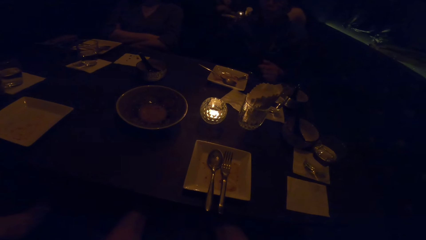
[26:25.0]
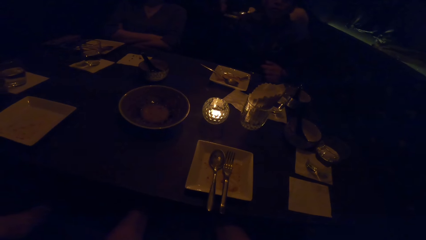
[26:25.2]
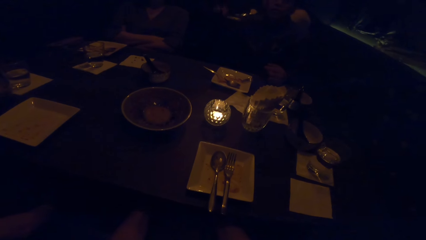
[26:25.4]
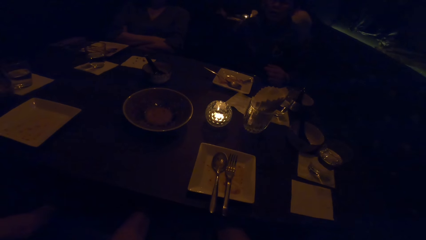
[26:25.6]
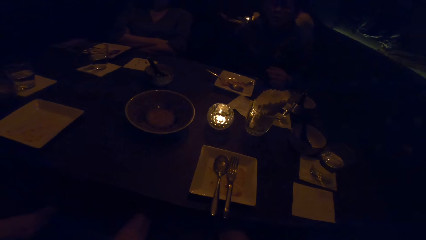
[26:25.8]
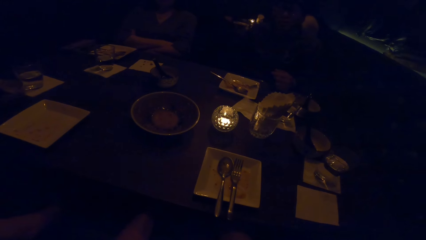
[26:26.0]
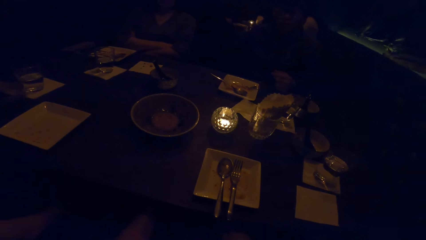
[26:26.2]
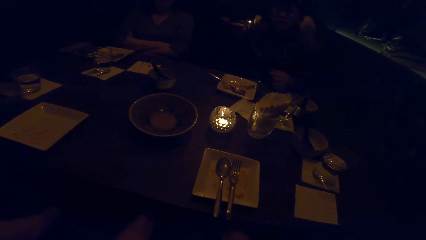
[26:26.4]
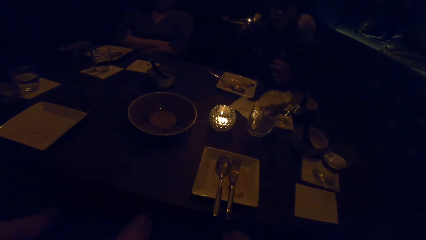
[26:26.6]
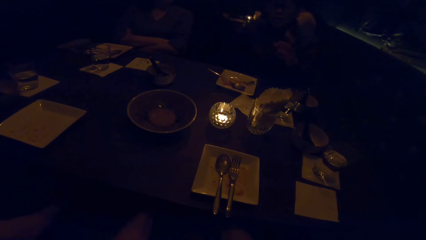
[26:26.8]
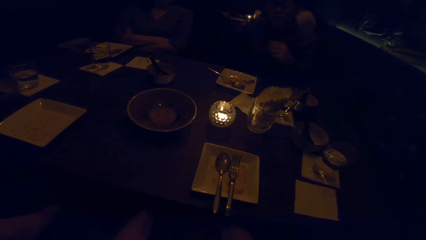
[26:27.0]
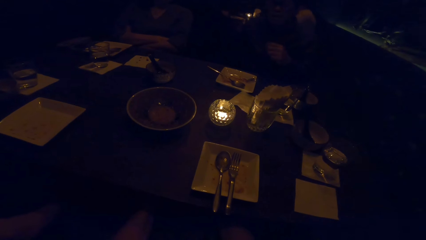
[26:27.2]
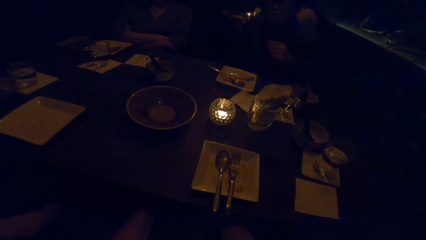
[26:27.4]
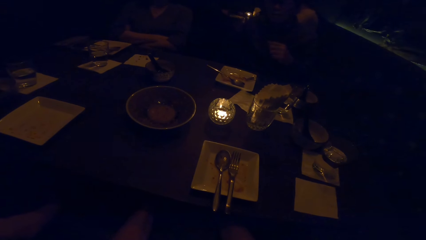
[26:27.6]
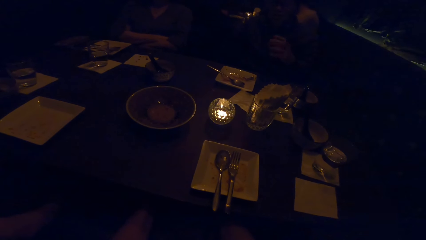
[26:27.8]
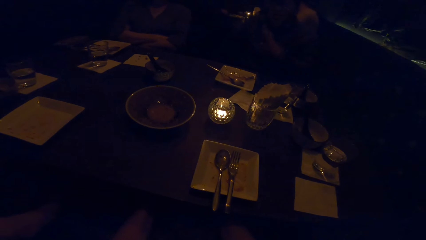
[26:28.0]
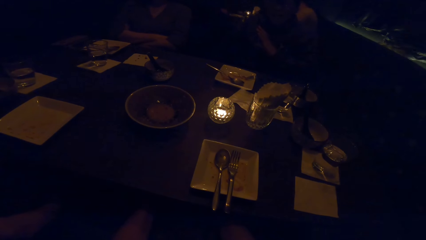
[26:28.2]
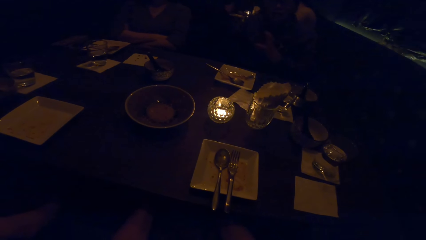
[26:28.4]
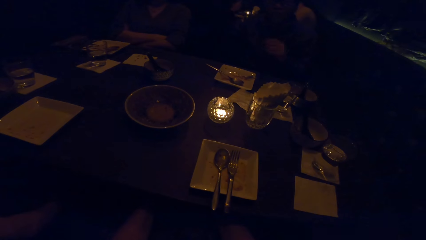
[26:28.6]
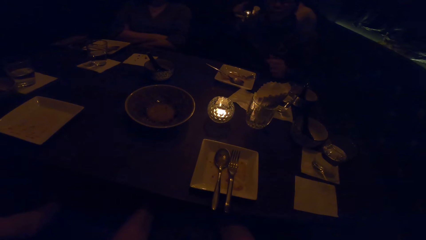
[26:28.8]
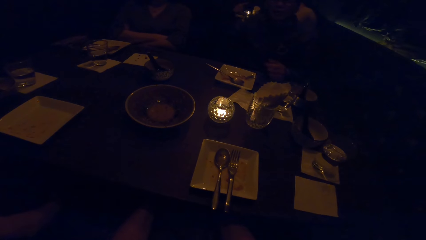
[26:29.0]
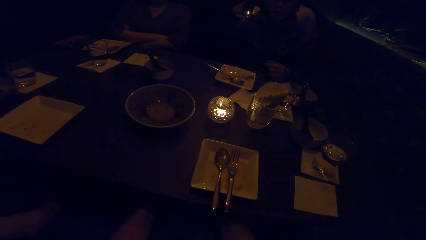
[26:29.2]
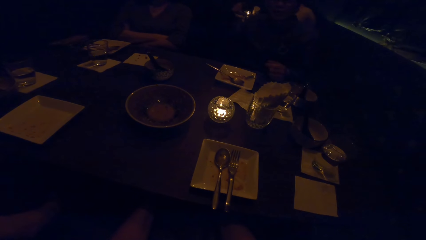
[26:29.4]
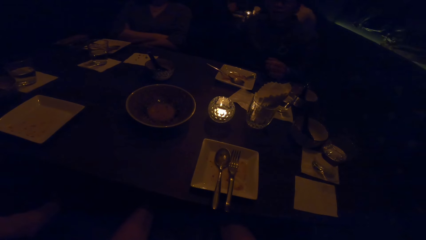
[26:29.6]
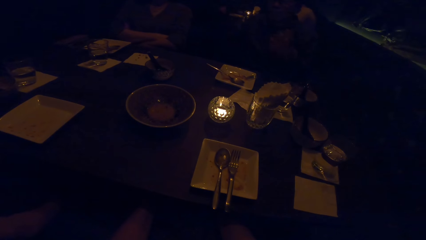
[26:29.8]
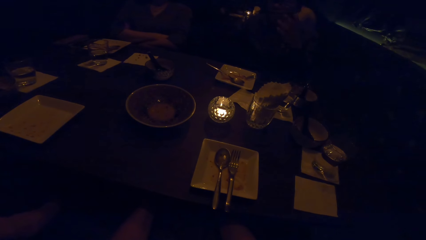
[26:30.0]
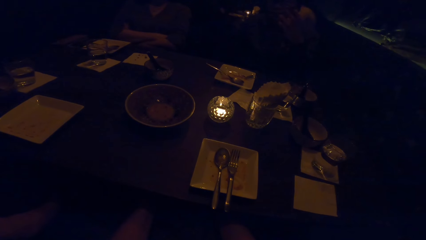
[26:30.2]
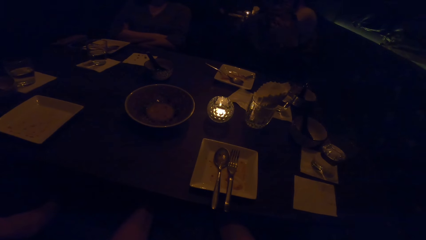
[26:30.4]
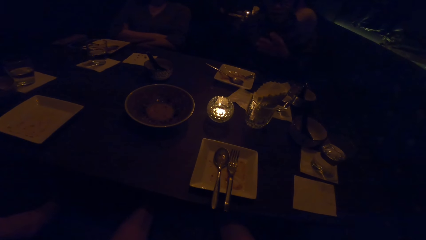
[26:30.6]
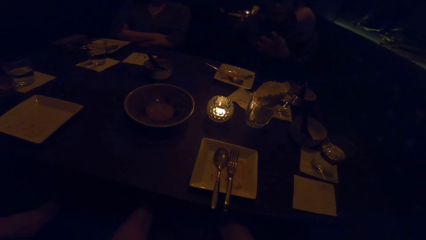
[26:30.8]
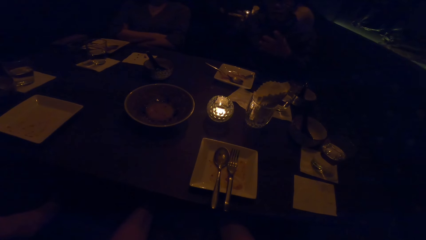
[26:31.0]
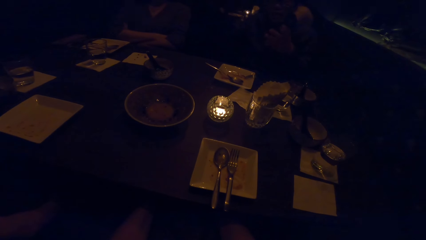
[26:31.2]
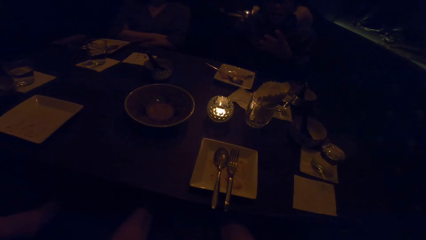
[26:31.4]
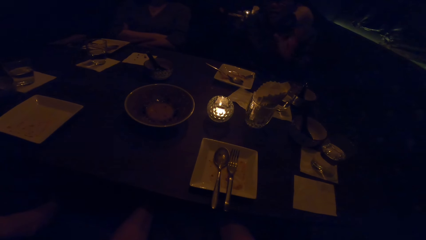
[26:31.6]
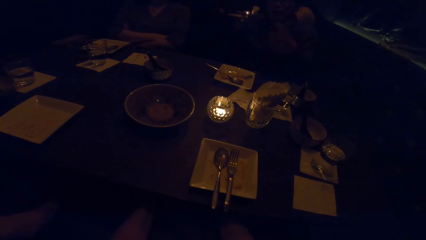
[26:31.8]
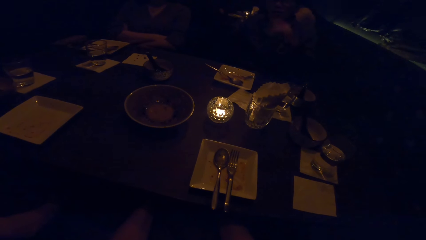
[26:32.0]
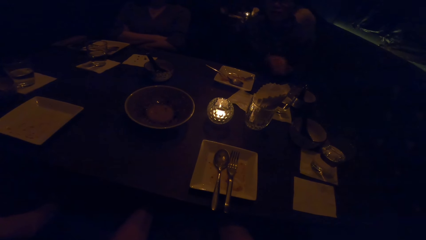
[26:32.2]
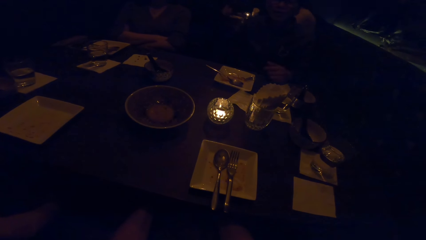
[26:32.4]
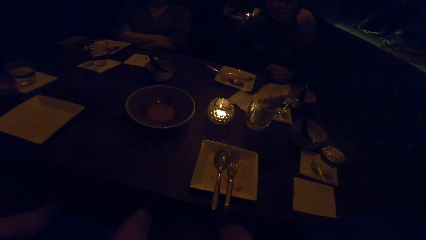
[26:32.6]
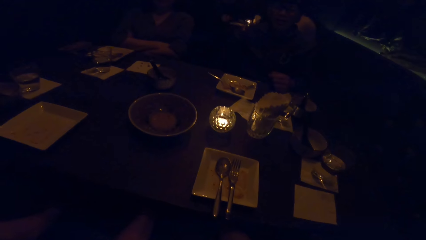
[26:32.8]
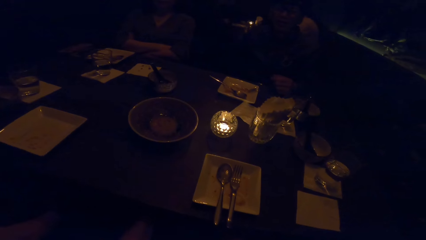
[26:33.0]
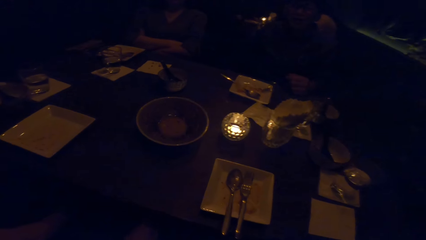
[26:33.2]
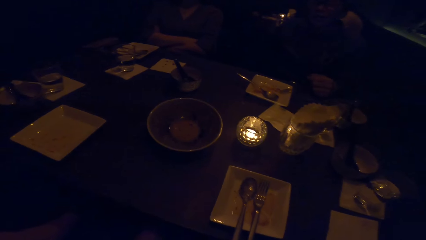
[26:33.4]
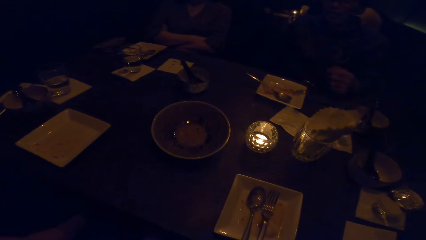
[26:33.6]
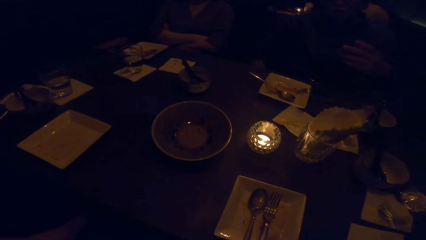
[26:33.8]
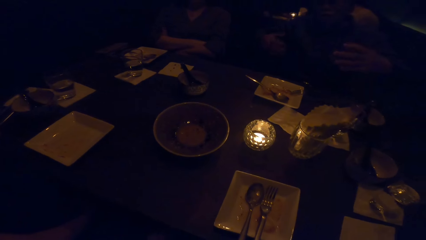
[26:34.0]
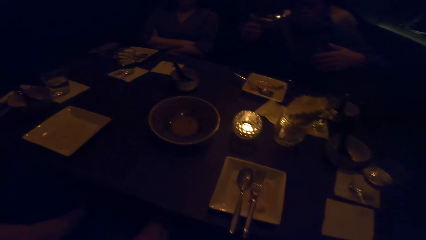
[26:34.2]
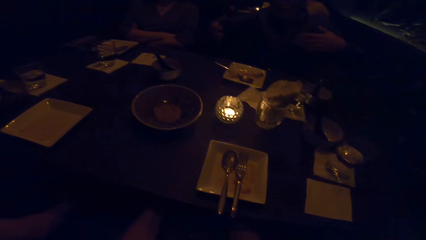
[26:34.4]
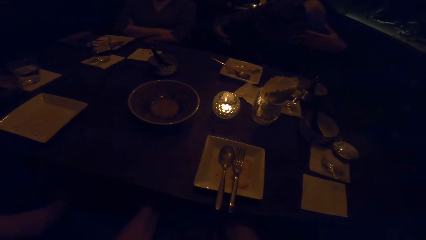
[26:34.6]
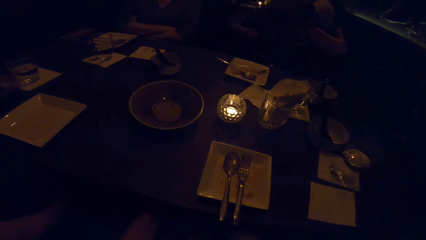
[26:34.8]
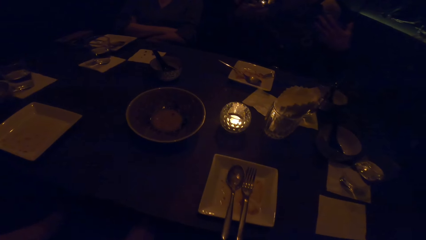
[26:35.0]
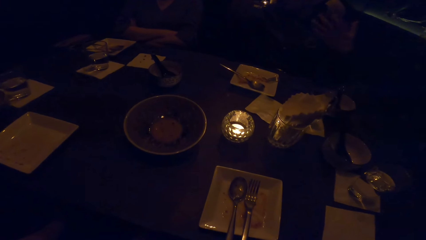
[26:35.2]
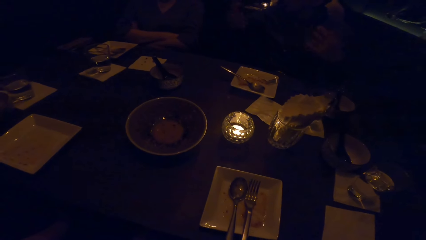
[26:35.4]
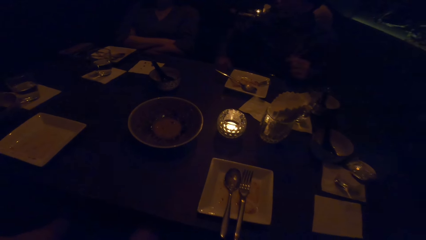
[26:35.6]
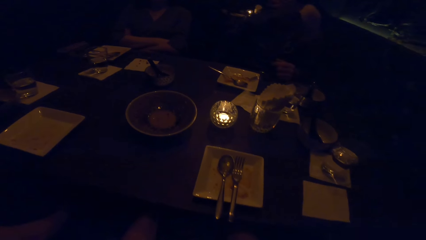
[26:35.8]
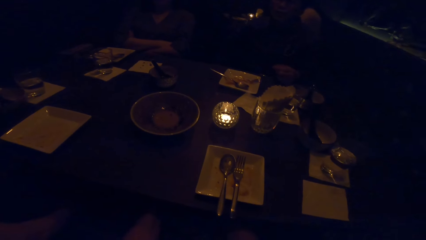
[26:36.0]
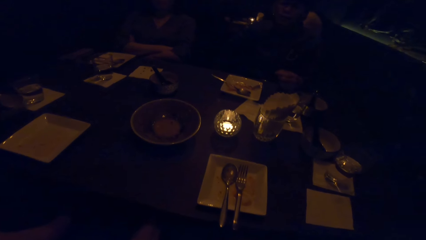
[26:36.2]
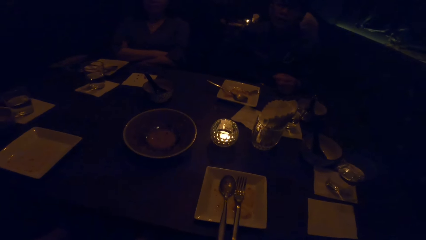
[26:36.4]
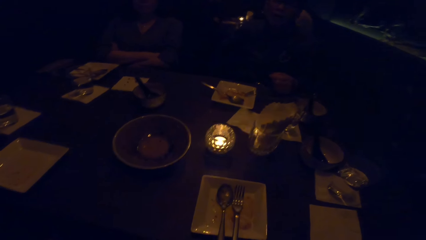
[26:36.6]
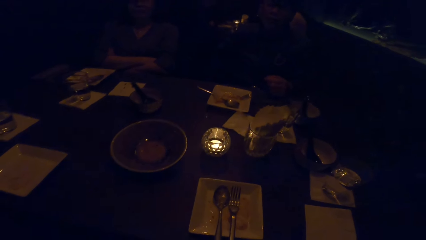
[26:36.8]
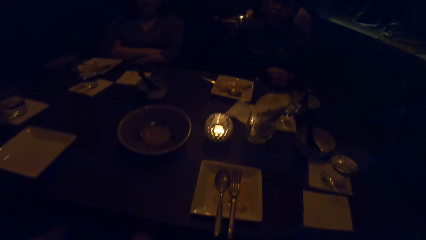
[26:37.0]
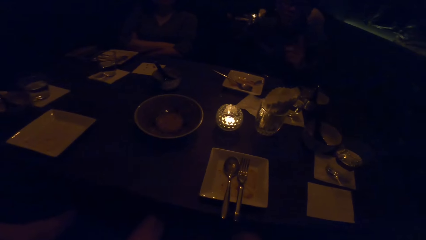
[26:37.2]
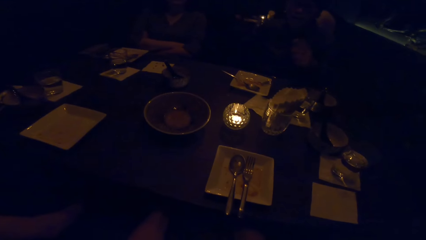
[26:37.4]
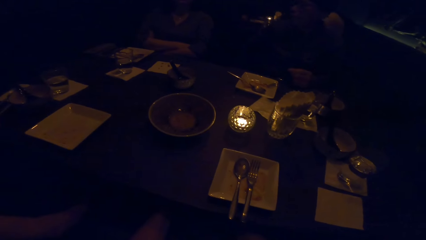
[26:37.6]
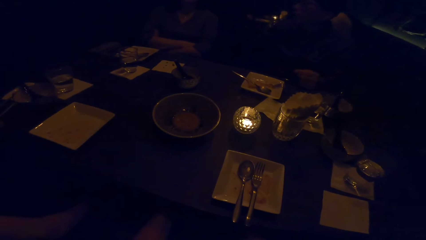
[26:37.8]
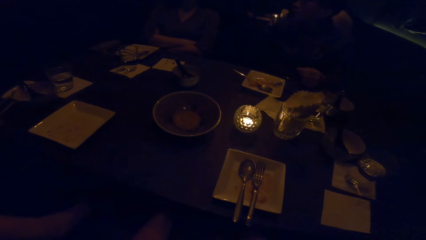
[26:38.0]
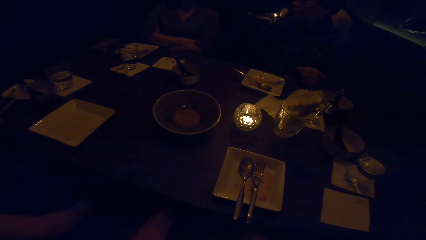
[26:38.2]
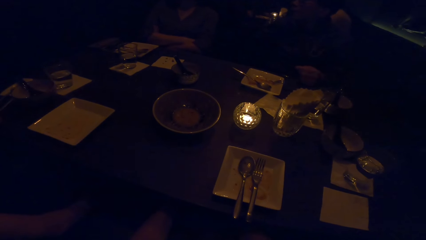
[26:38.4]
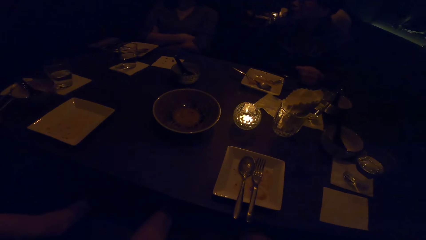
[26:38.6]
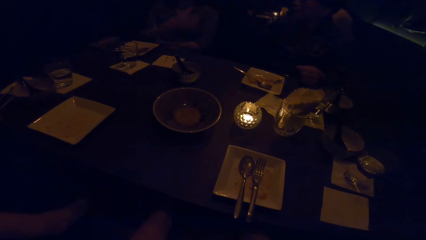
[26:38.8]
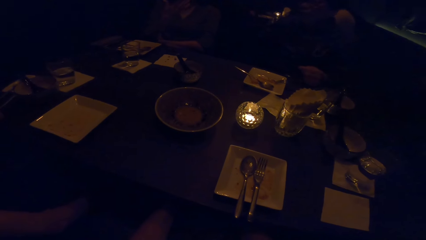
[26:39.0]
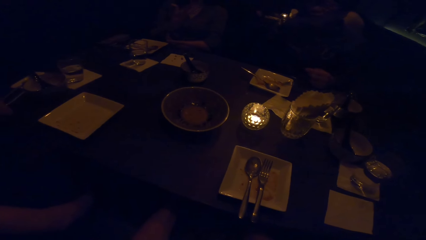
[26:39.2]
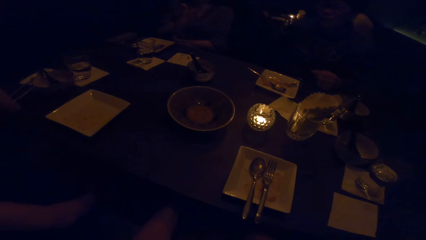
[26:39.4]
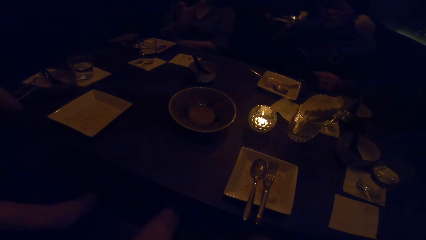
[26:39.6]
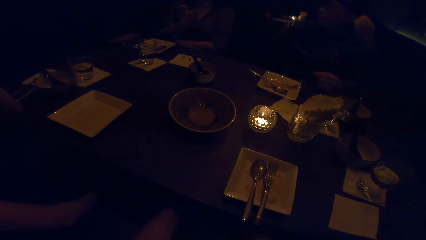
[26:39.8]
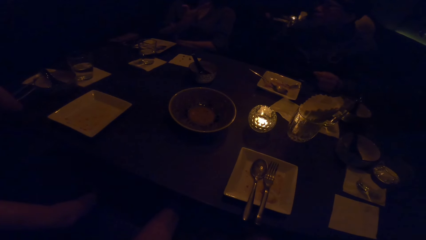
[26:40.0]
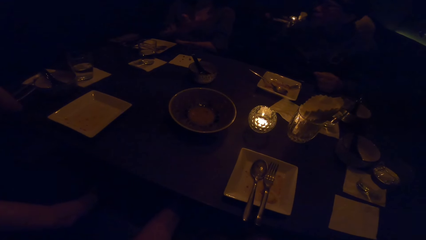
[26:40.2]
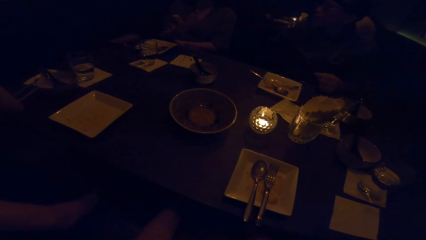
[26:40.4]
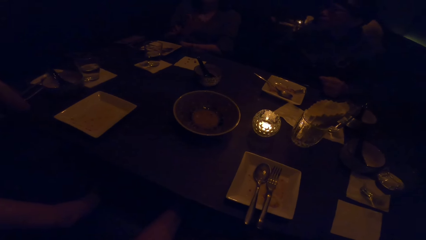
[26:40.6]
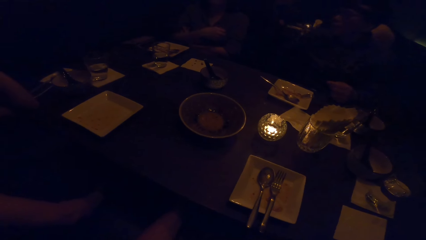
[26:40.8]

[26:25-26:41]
A person gestures with the left hand. The person gestures with both hands.
